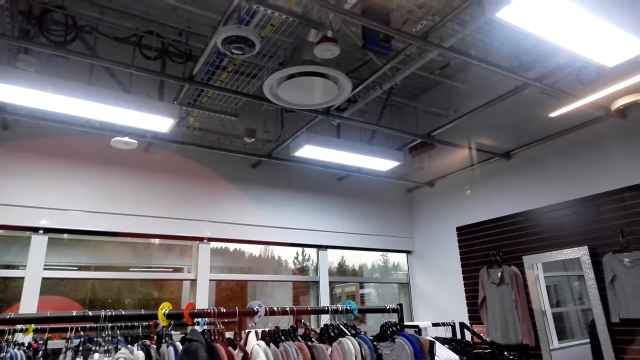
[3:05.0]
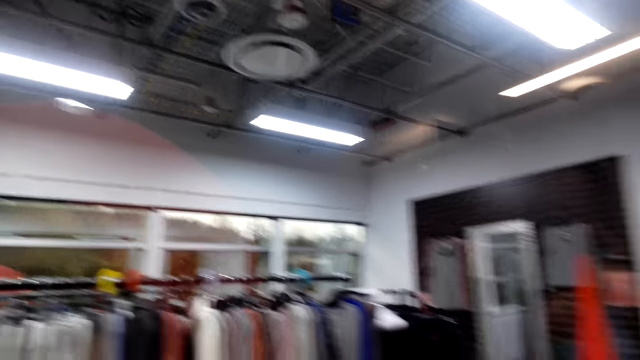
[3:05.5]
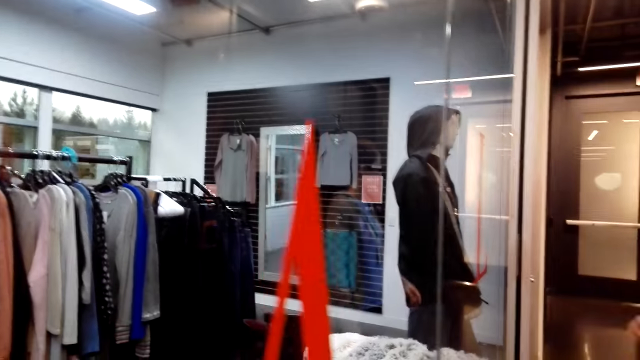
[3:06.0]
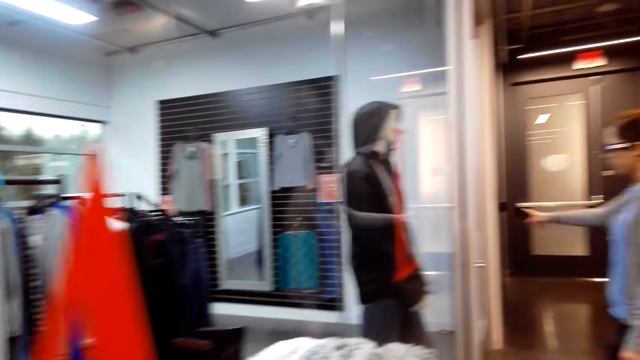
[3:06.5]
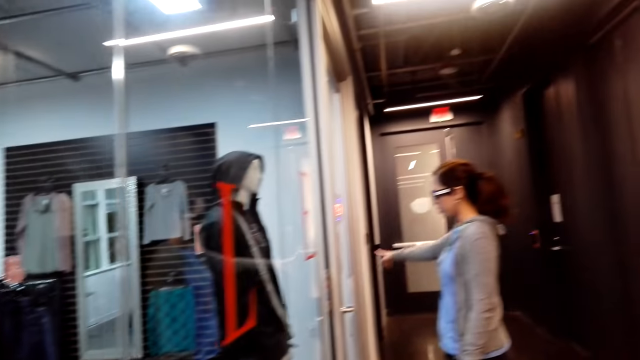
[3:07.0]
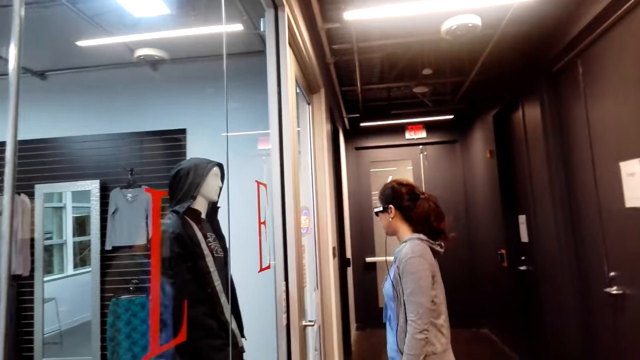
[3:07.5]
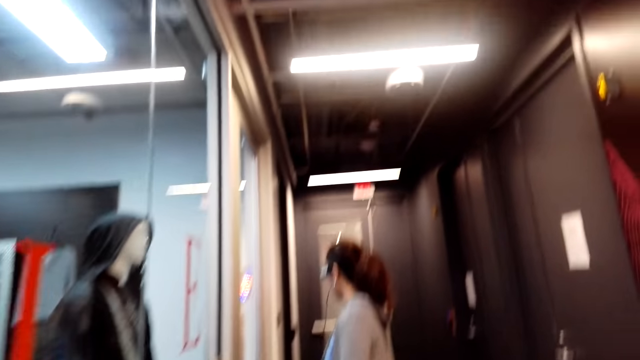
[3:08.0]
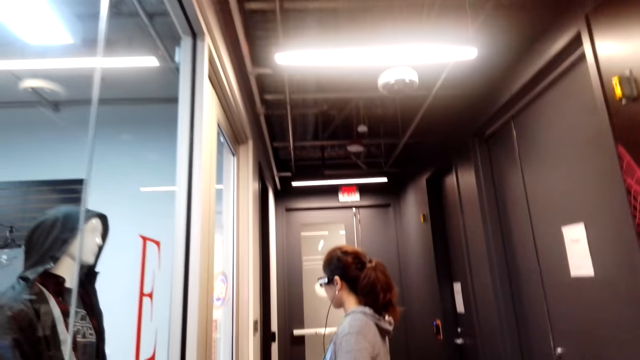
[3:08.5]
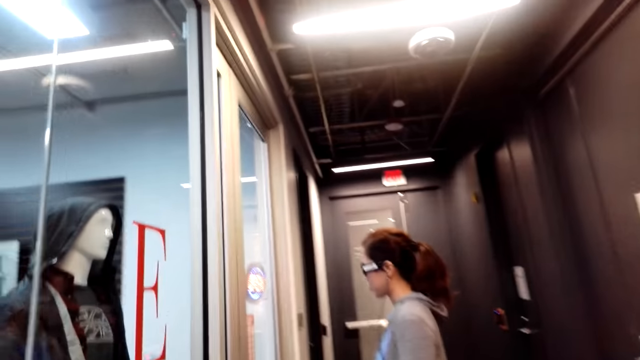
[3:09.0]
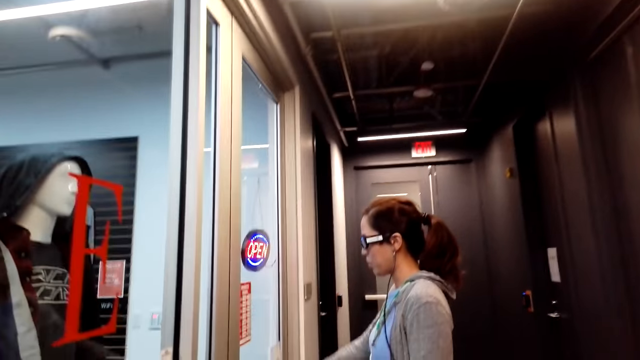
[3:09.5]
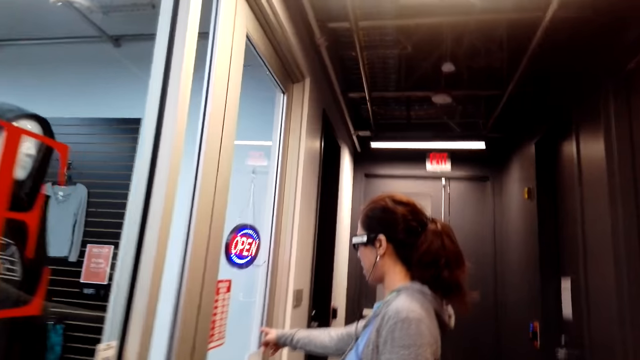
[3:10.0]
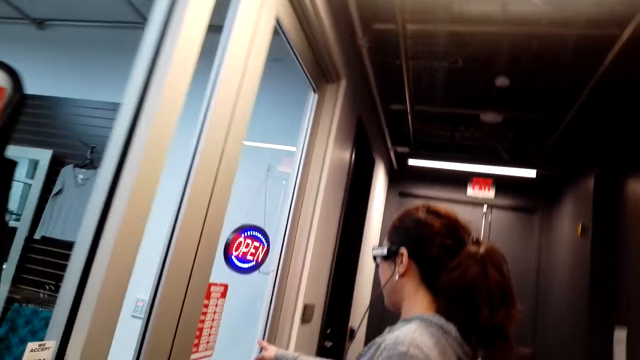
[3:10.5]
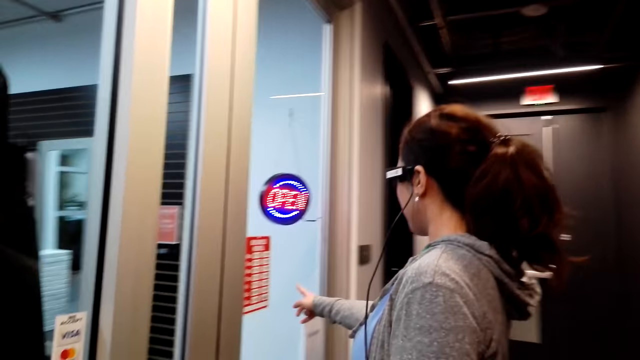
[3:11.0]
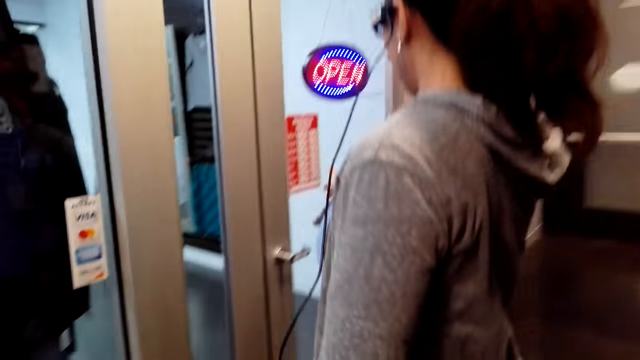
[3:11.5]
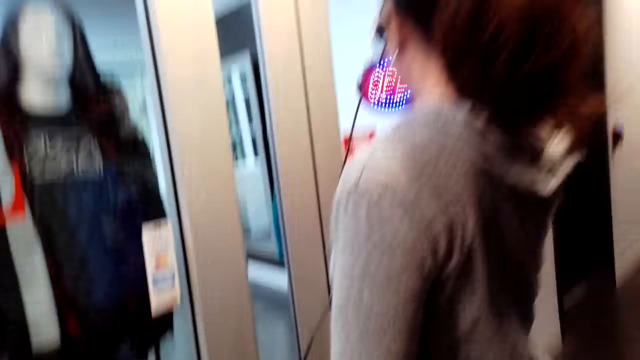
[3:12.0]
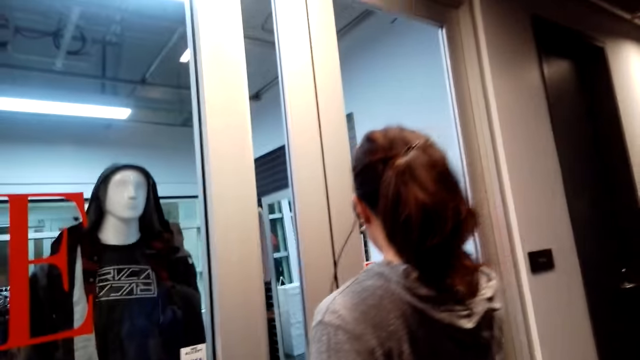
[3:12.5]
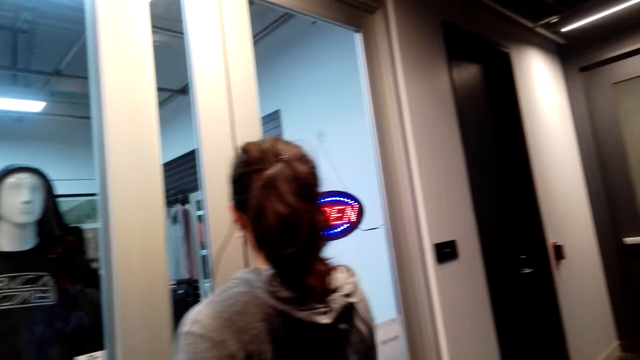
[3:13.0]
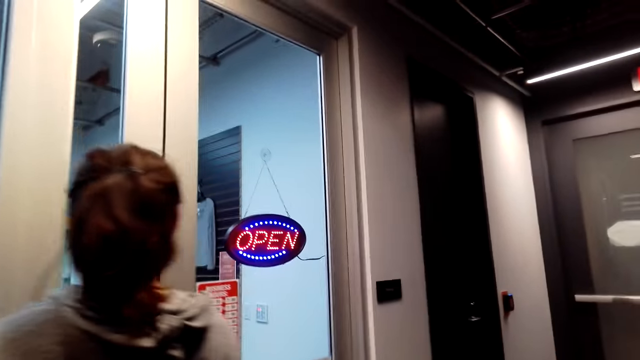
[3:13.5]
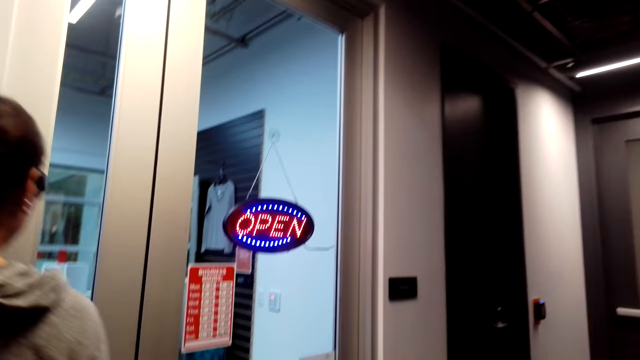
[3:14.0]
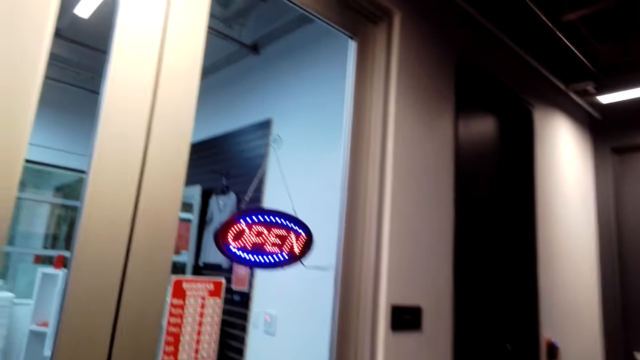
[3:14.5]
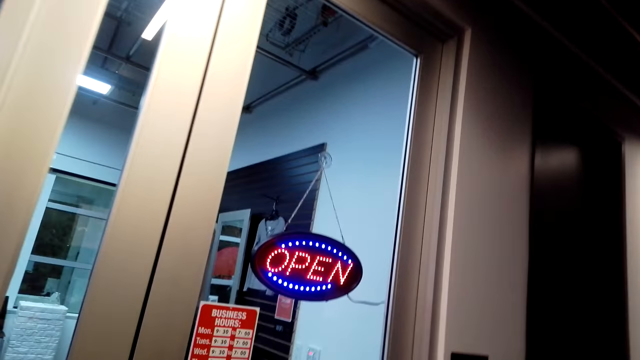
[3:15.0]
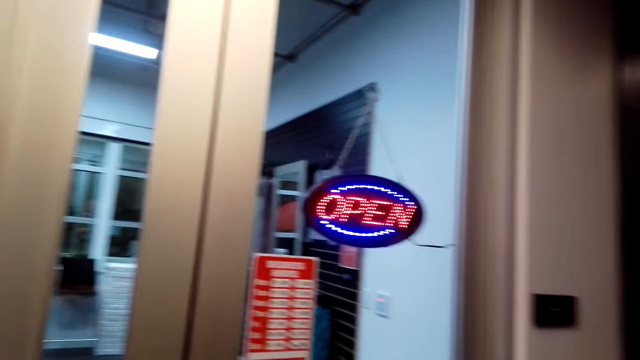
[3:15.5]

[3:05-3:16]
A woman points at the door. The camera wearer walks towards the door.

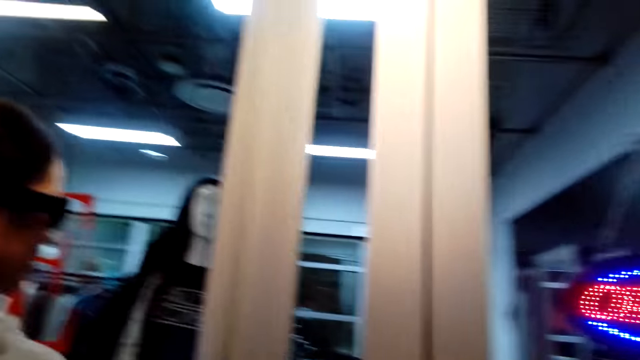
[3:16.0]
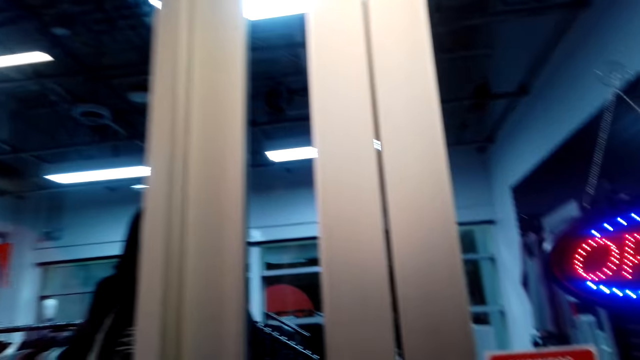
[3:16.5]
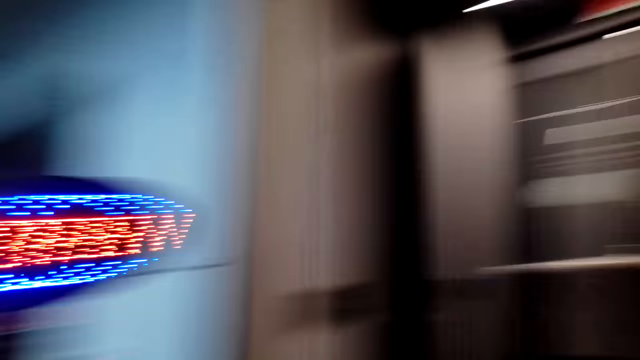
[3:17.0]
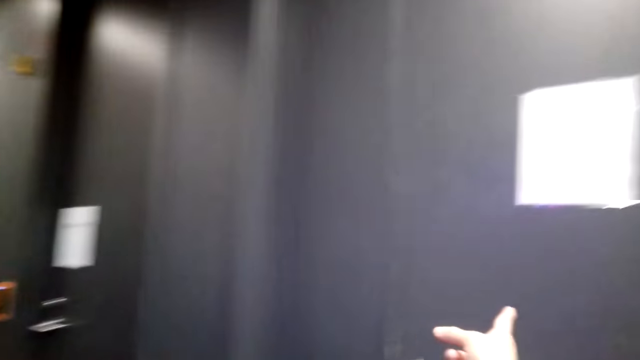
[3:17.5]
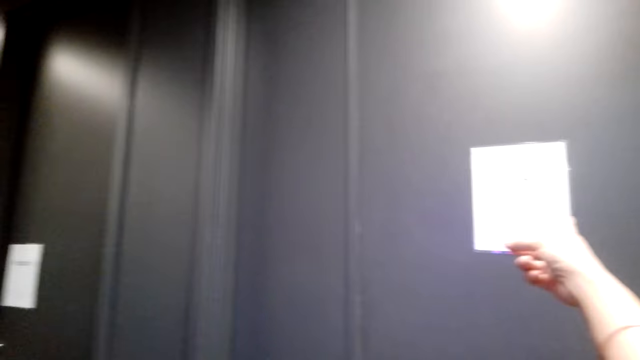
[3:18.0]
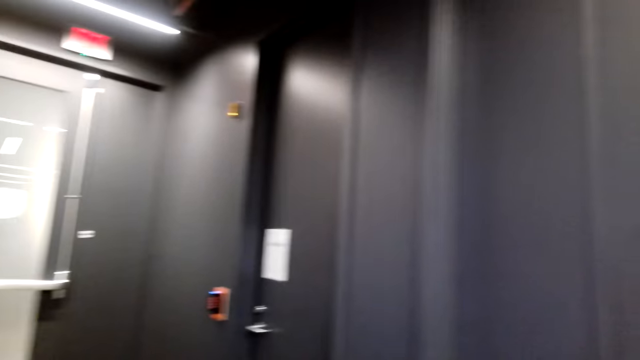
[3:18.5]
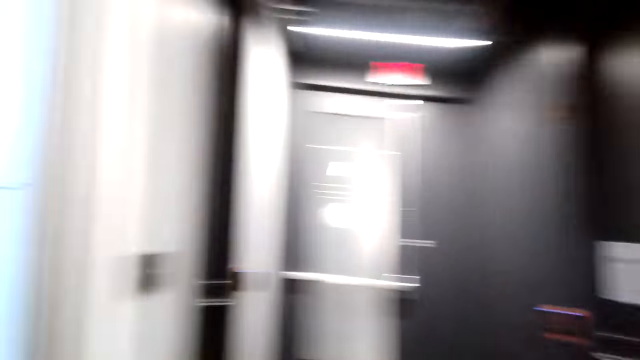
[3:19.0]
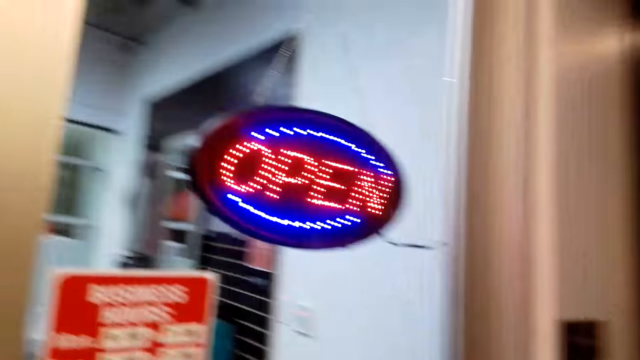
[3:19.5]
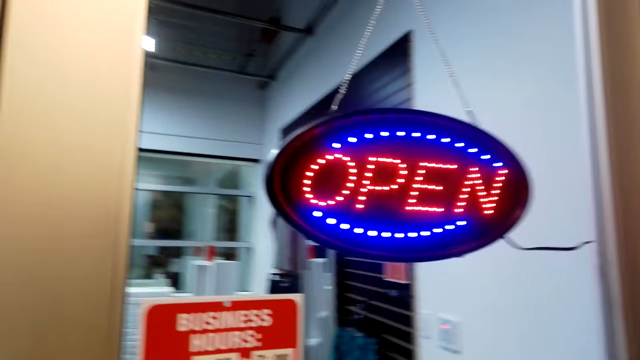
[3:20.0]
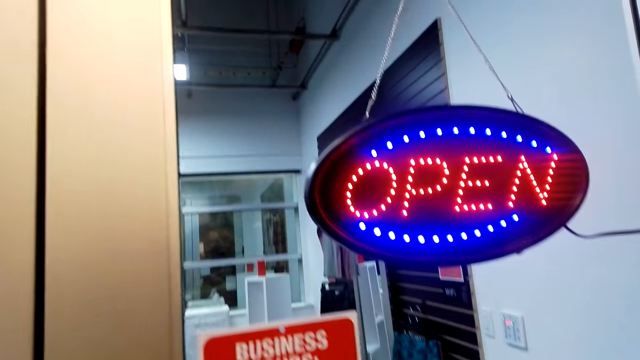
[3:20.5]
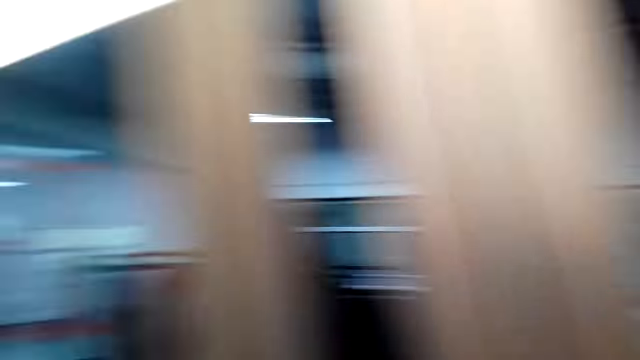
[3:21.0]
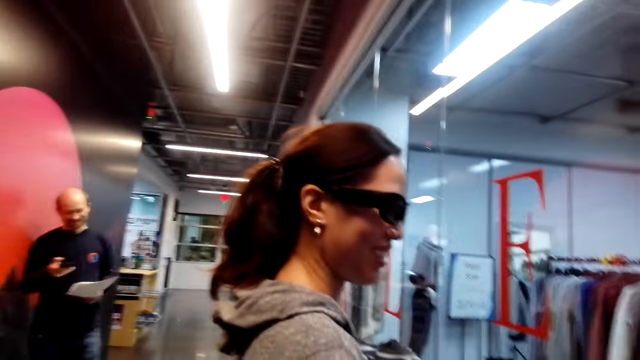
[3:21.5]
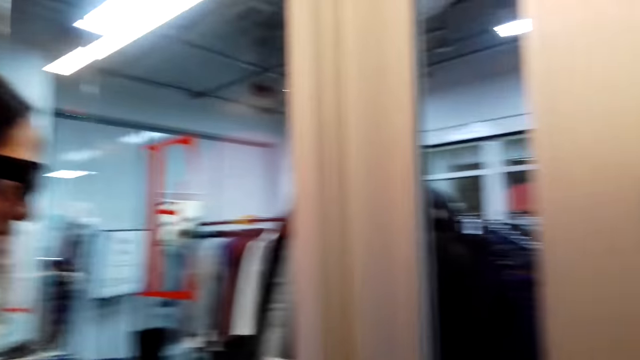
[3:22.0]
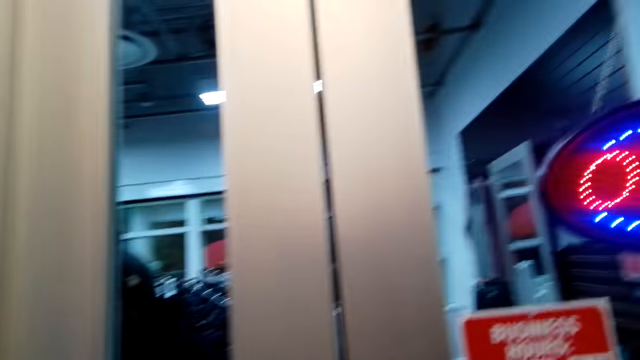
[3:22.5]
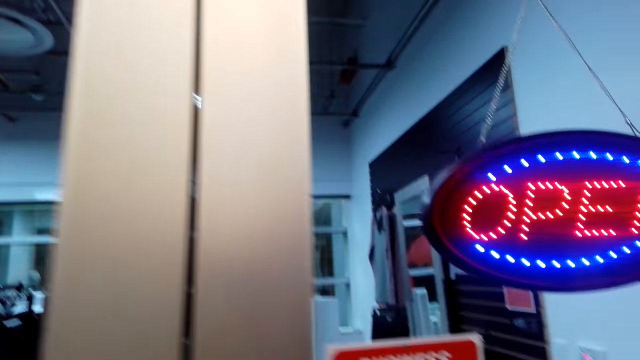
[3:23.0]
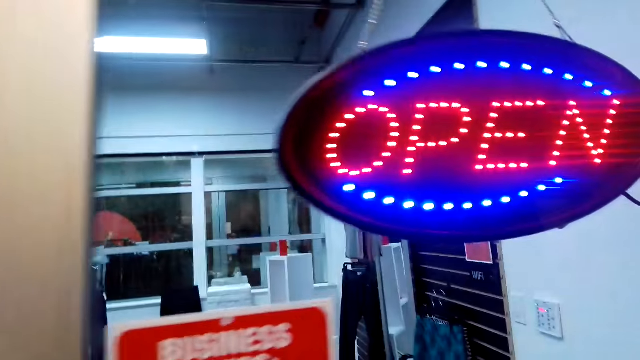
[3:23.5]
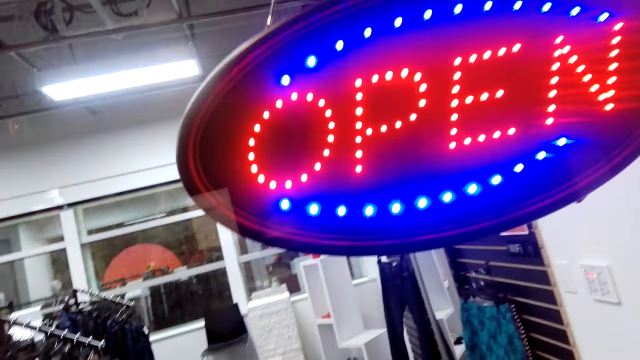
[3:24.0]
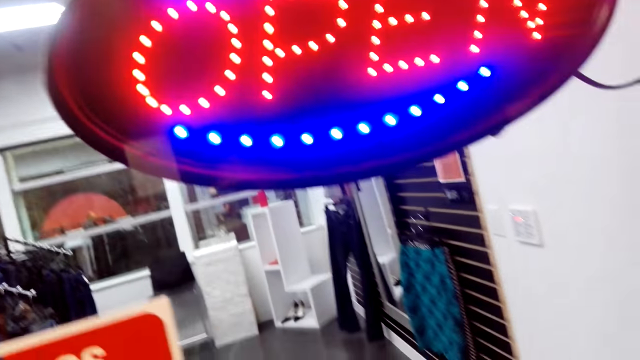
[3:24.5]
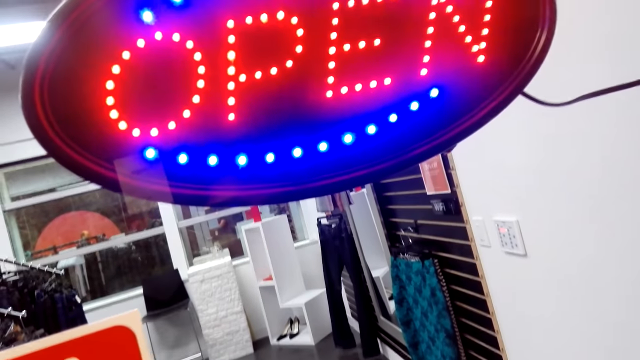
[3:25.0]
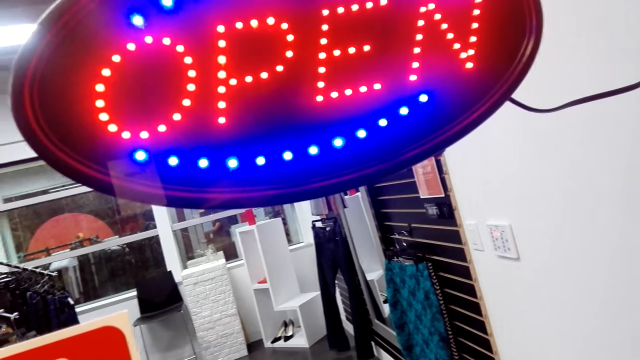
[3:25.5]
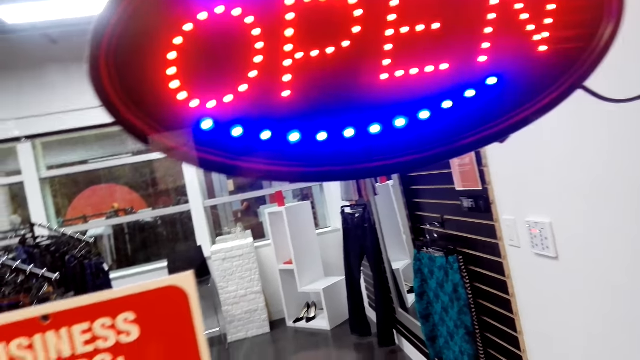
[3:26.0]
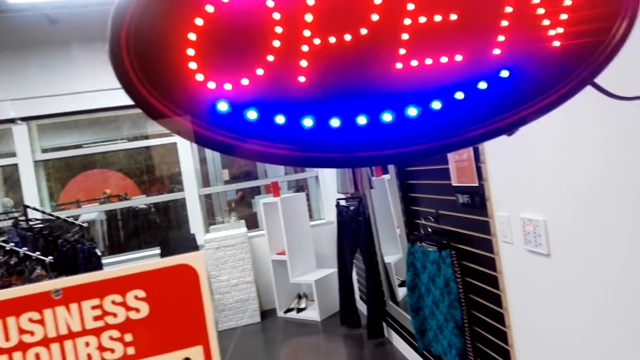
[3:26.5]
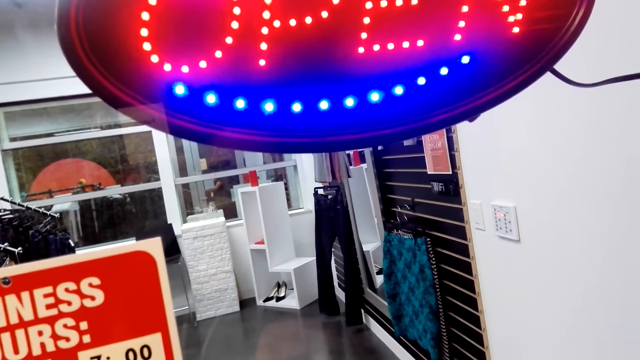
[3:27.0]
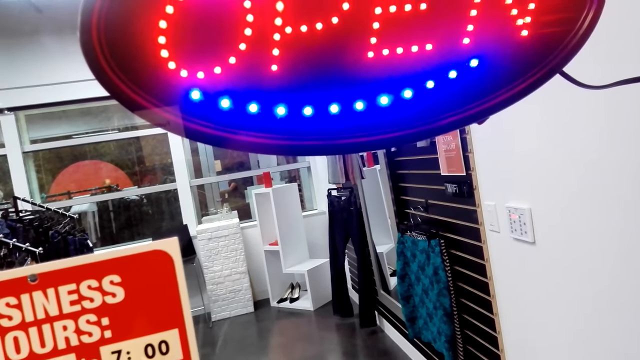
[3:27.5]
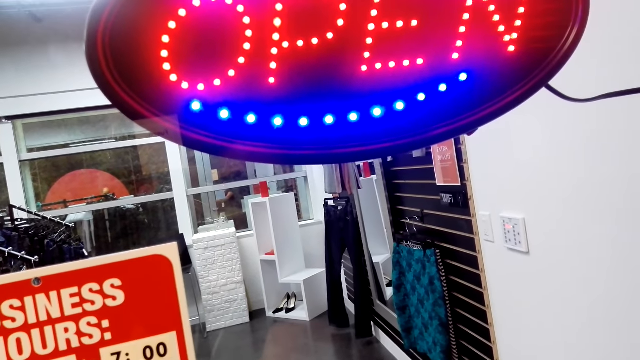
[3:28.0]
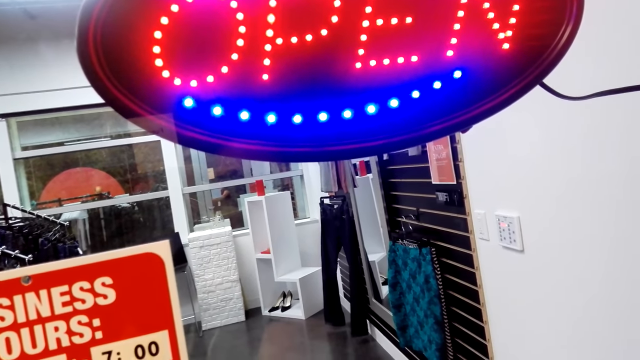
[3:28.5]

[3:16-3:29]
The camera wearer points at a light on the door. They dialogue with a lady. They look around. They look through the clothes shop door.
